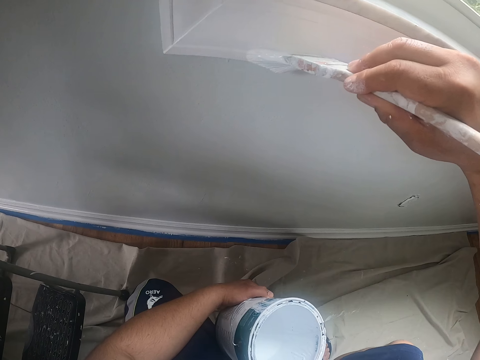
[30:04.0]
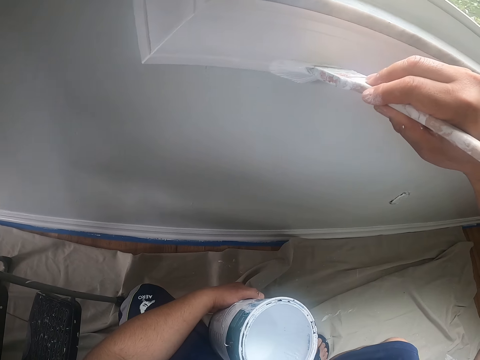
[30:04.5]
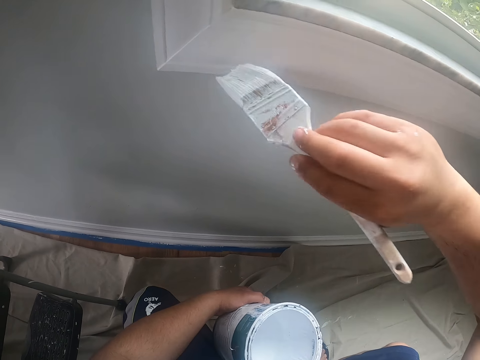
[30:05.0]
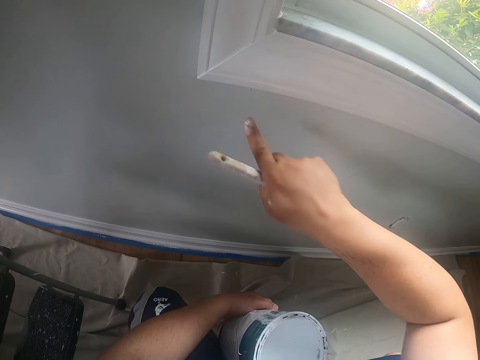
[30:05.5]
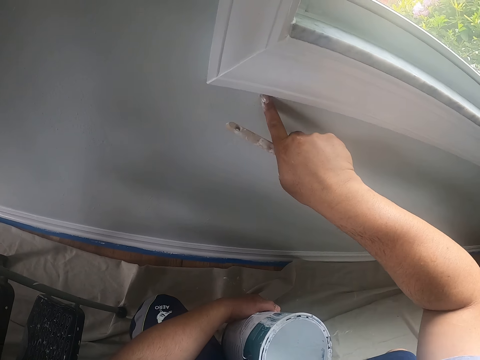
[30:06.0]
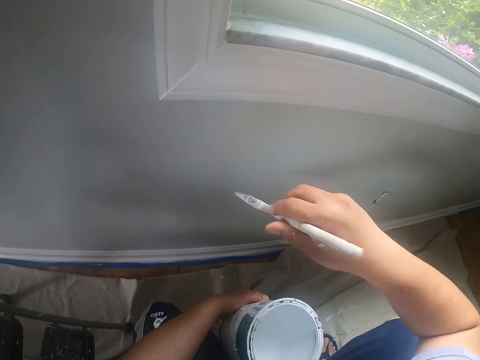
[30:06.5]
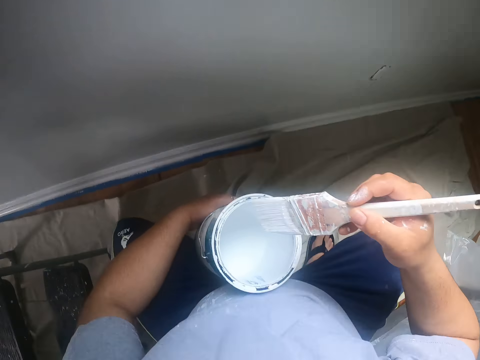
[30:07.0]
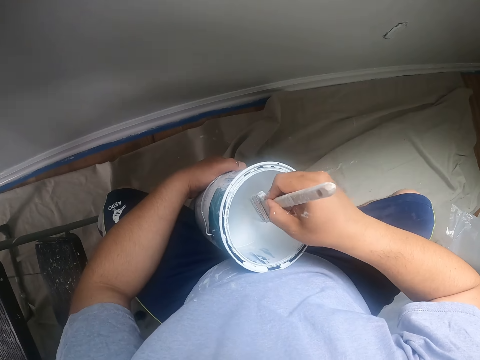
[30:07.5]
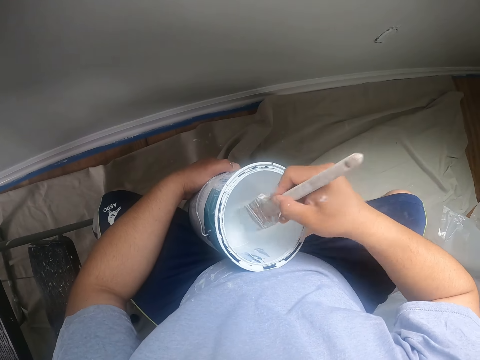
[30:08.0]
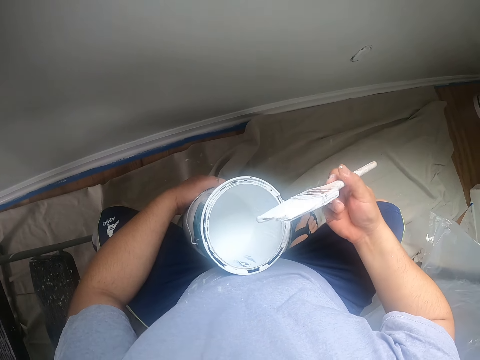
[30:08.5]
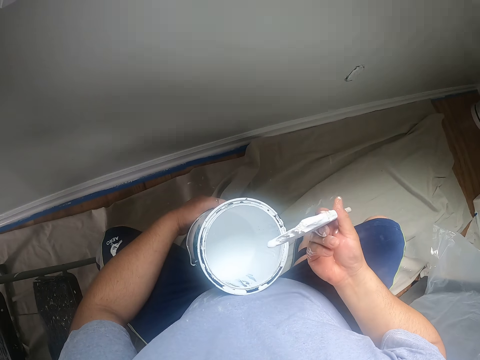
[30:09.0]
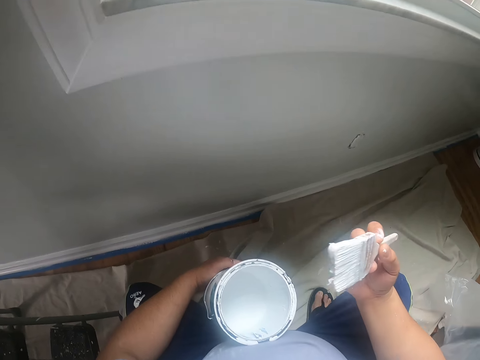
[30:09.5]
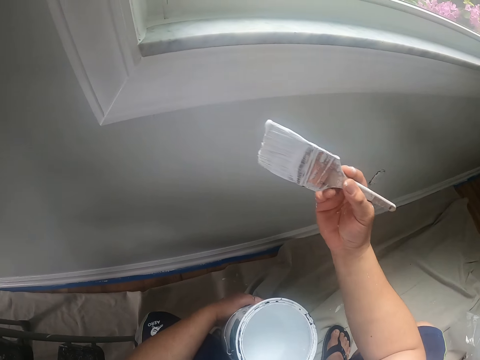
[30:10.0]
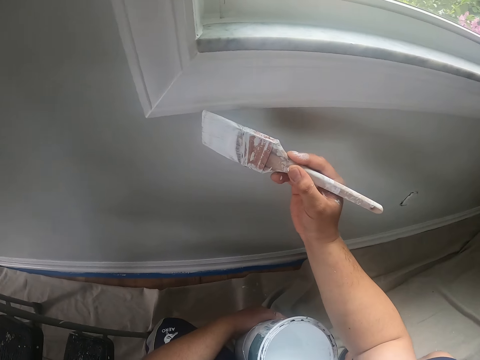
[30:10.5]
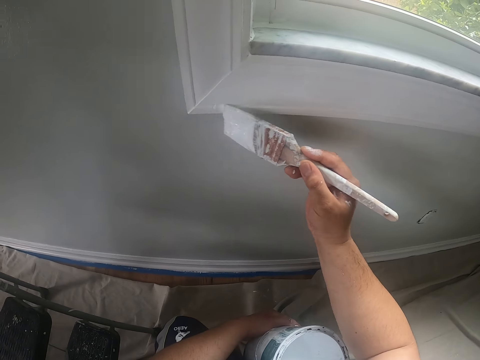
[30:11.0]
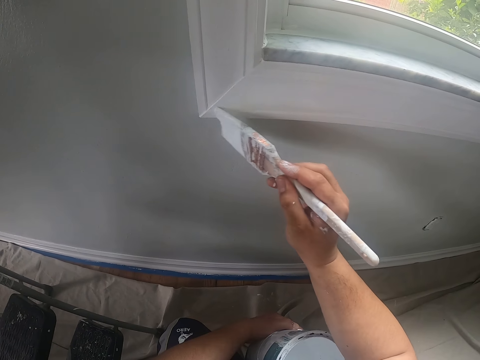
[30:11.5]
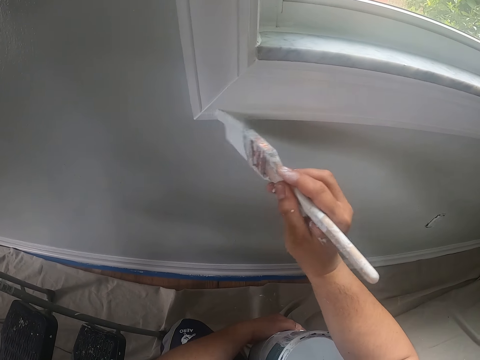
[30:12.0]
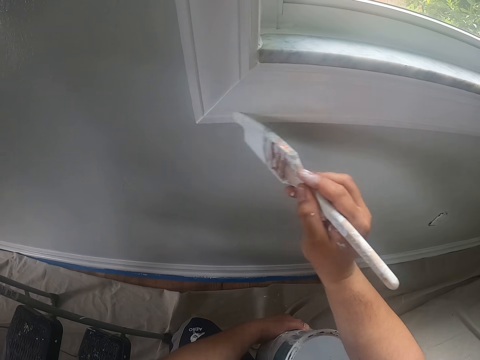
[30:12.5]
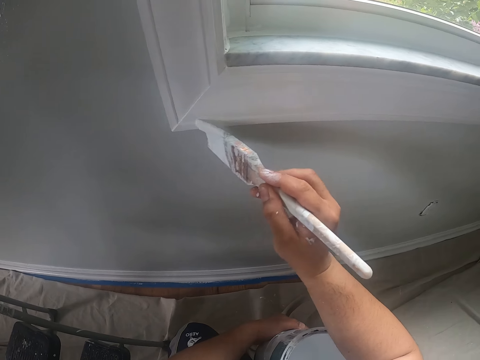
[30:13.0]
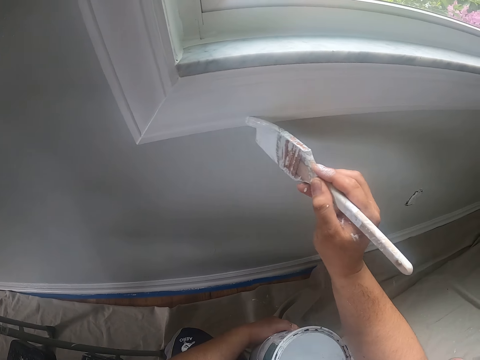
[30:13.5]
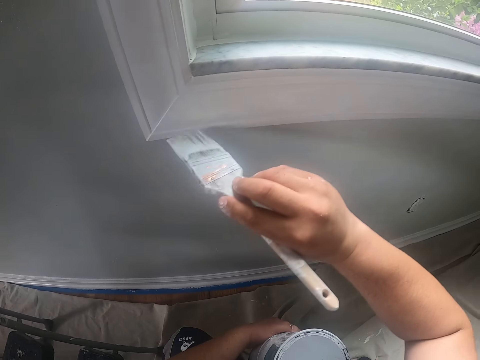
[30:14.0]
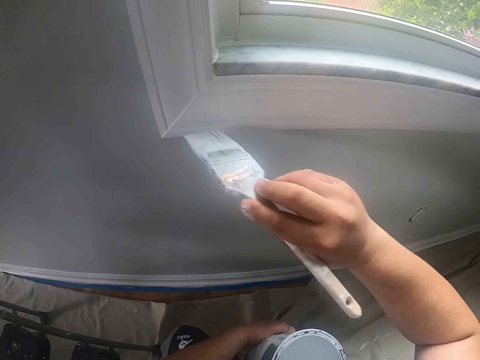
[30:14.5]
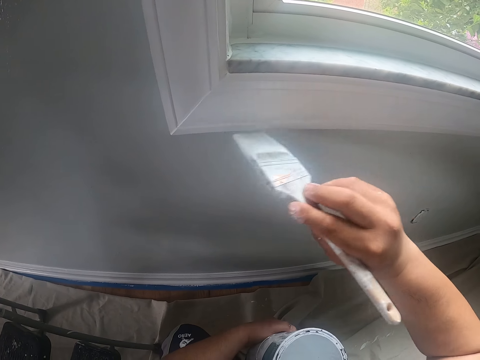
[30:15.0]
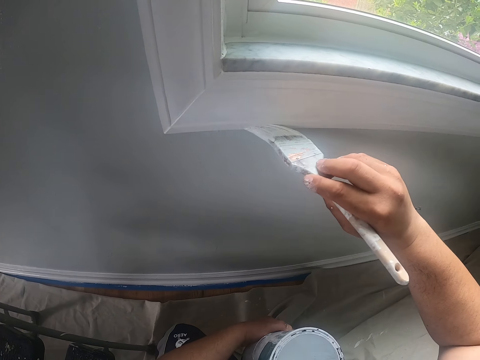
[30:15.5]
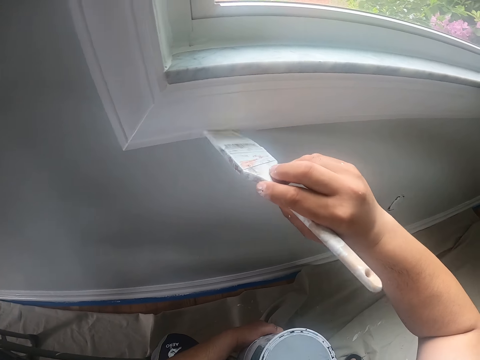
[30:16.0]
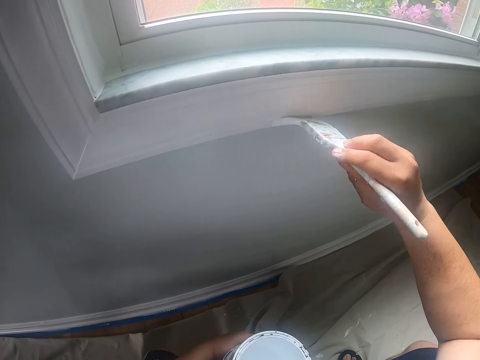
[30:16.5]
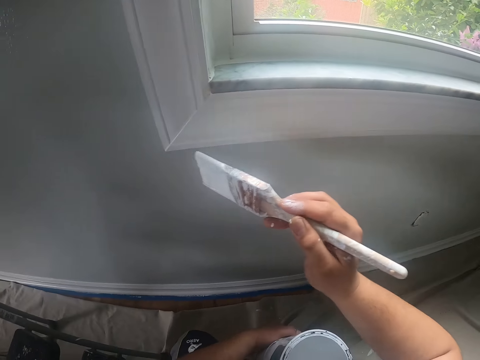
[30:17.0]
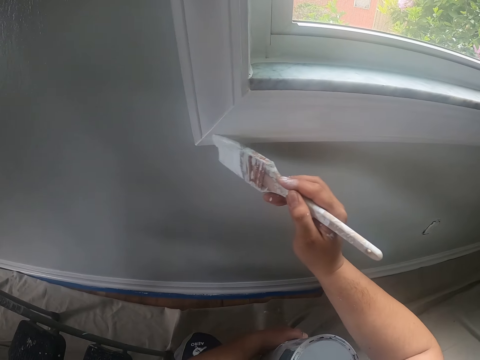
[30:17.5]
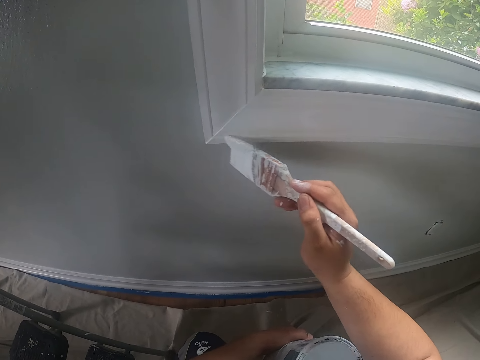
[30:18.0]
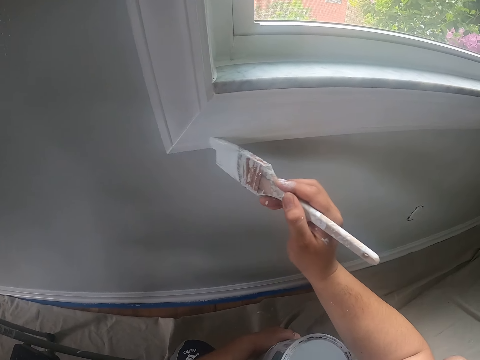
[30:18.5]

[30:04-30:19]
The camera wearer swings his hand. He slides his right hand over the wall. He wipes the paint using the finger. He swings his hand. He dips the paintbrush into the can of paint with his right hand. He turns the paintbrush. He shakes off excess paint on the paintbrush with his right hand. He swings his hand. He paints the window frame with the paintbrush in his right hand.

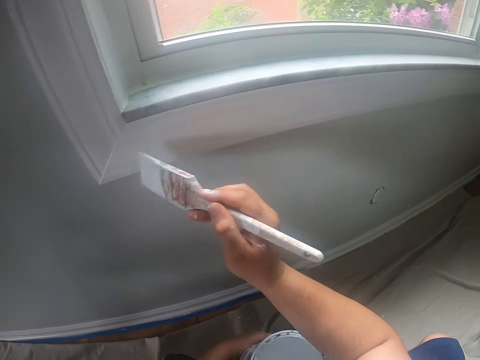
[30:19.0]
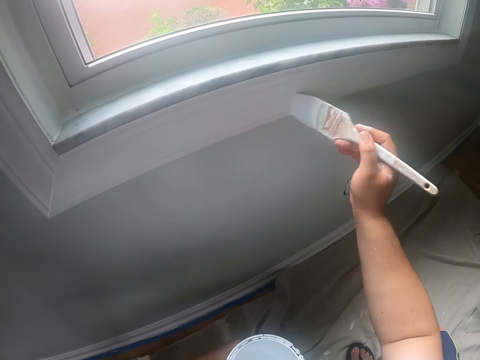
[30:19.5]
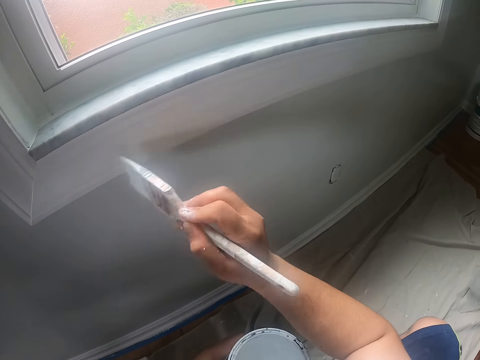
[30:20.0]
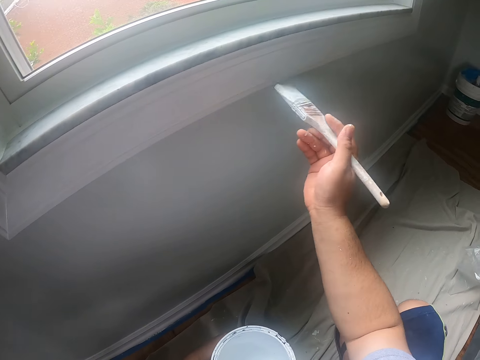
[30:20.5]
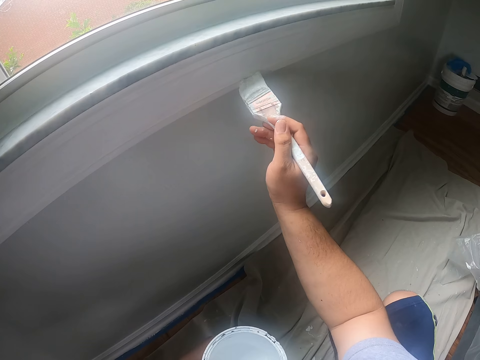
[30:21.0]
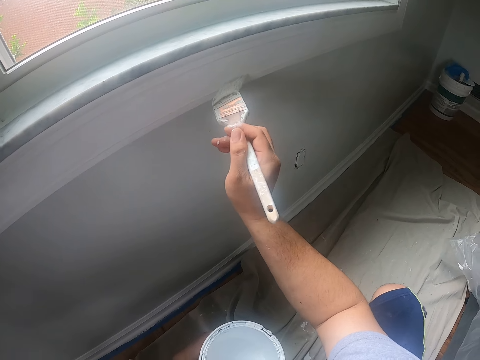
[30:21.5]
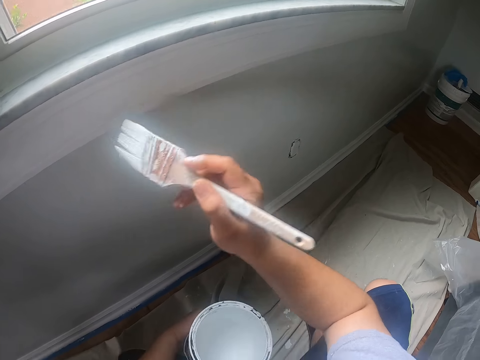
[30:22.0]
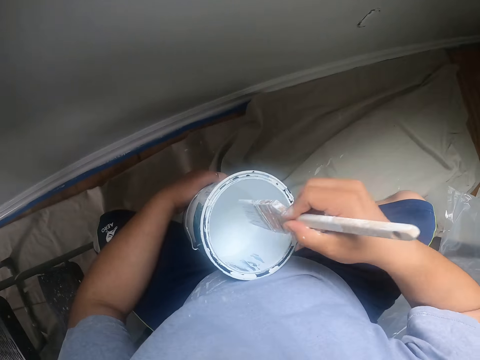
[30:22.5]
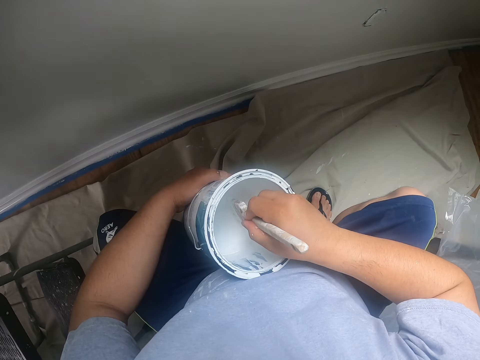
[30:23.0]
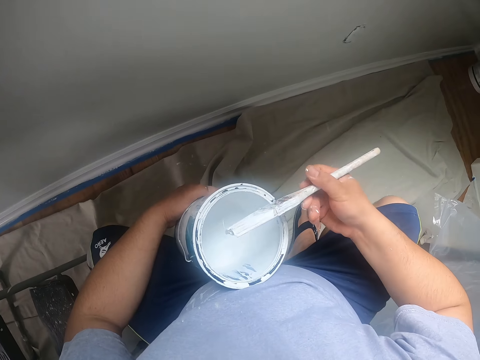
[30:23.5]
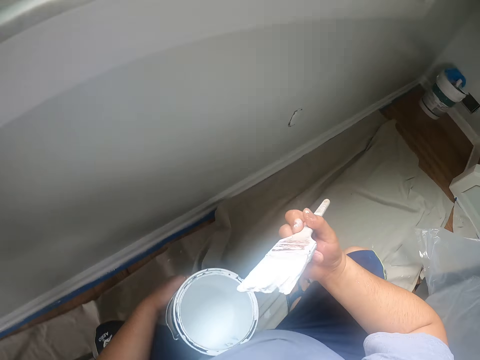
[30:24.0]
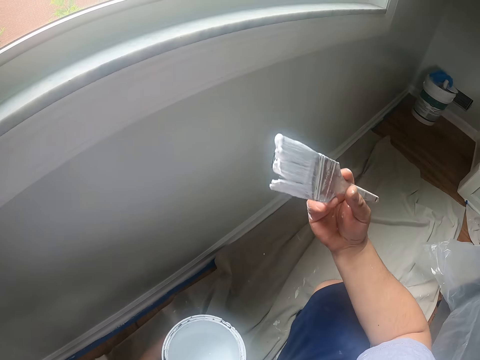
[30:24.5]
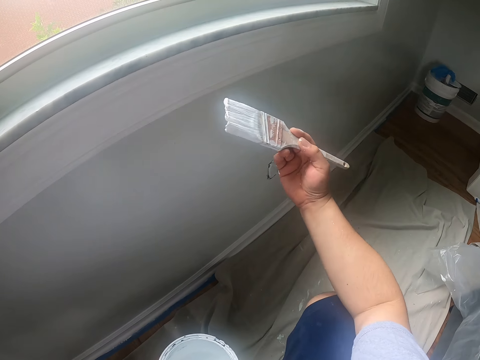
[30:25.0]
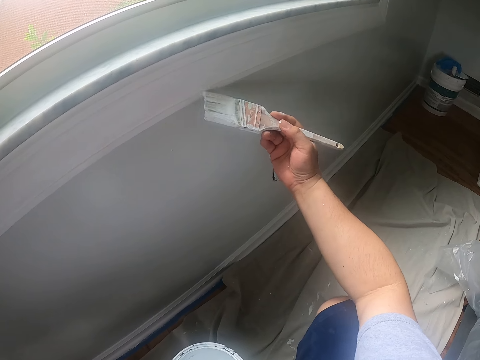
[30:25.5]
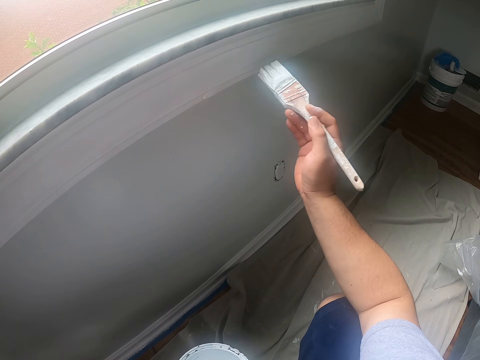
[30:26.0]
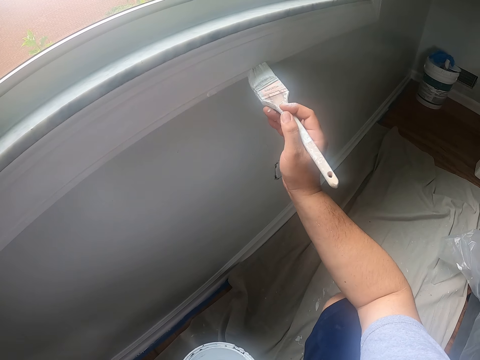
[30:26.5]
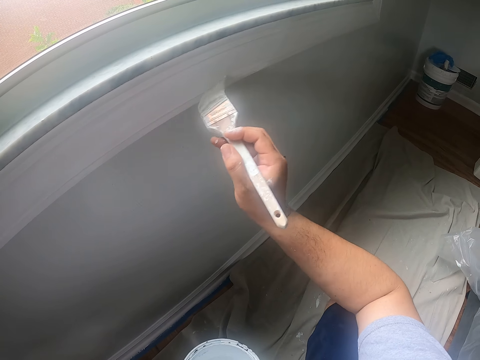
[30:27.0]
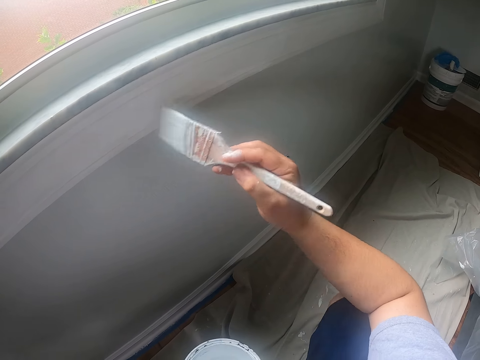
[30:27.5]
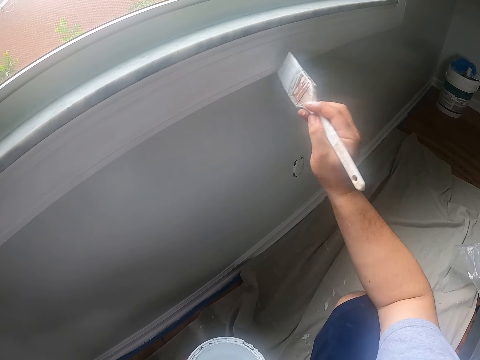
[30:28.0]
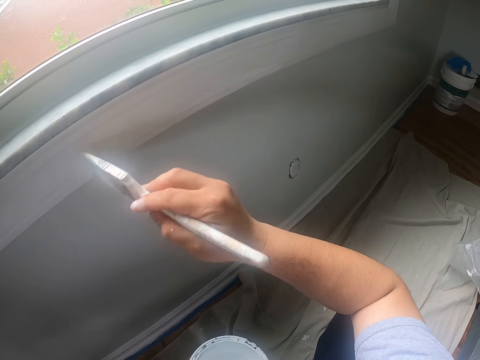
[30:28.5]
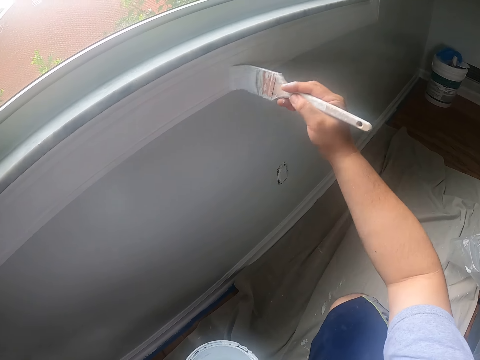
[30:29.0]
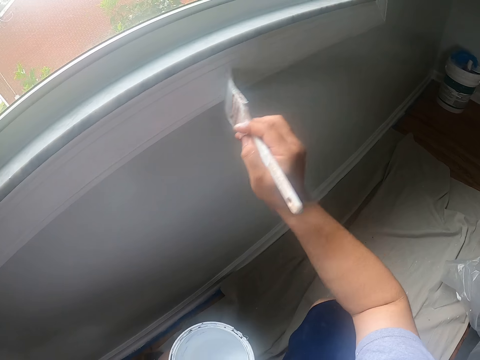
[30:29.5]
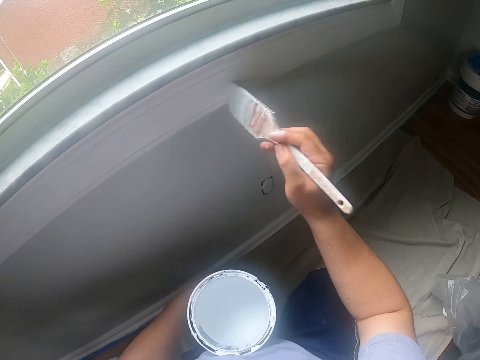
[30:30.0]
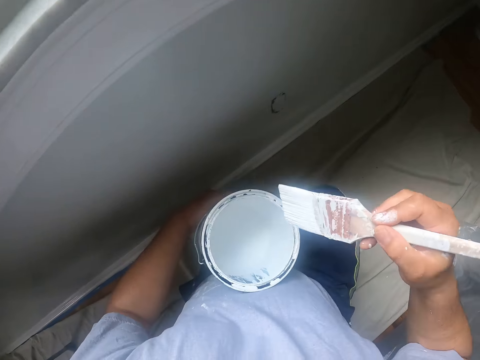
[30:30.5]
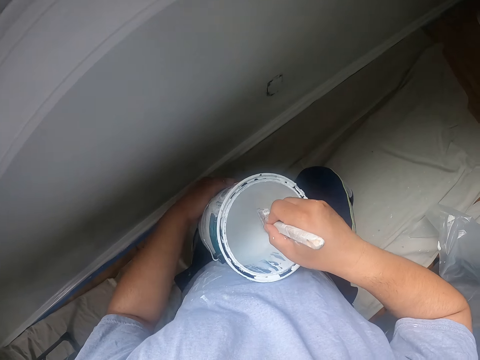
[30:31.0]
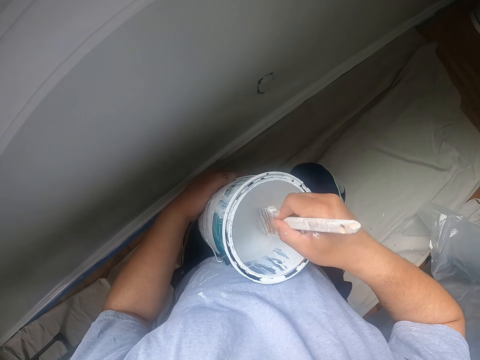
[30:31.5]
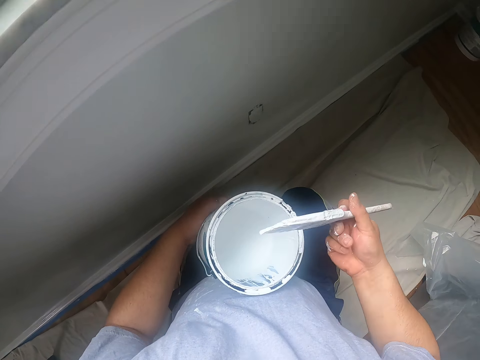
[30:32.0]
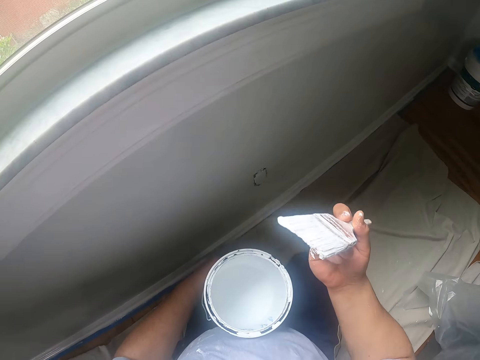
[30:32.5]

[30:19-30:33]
The camera wearer swings his hand. He dips the paintbrush into the can of paint with his right hand. He swings his hand. He shakes off excess paint on the paintbrush with his right hand. He paints the window frame with the paintbrush in his right hand. He swings his hand. He dips the paintbrush into the can of paint with his right hand. He swings his hand.
